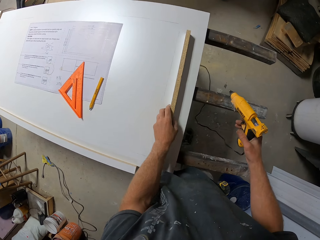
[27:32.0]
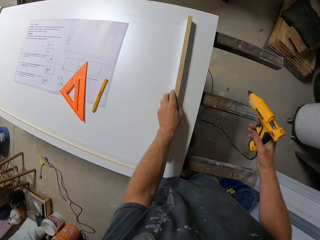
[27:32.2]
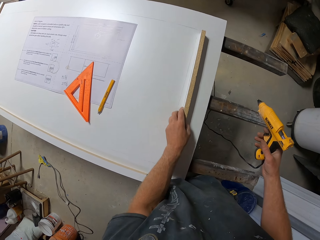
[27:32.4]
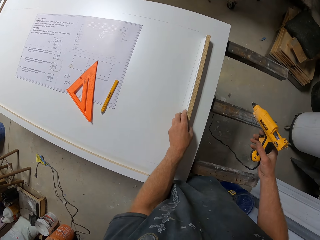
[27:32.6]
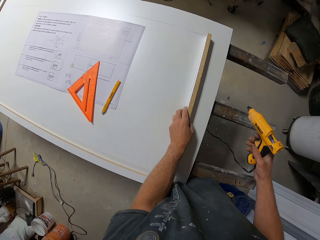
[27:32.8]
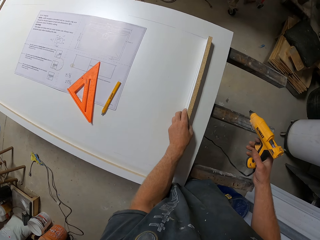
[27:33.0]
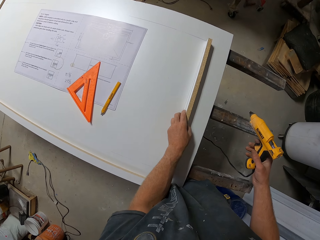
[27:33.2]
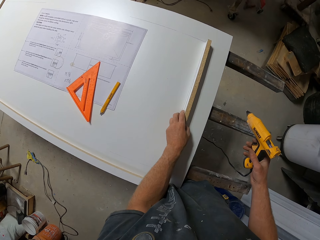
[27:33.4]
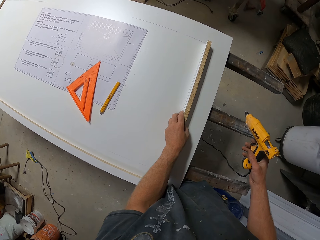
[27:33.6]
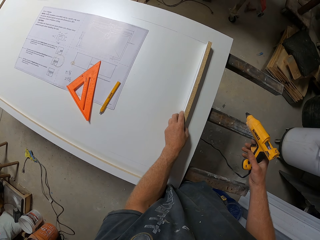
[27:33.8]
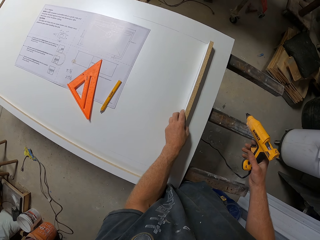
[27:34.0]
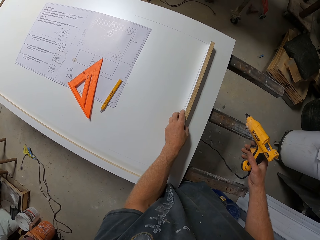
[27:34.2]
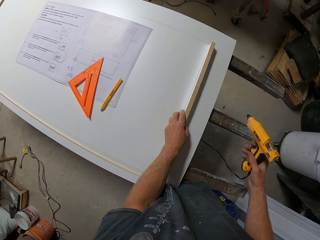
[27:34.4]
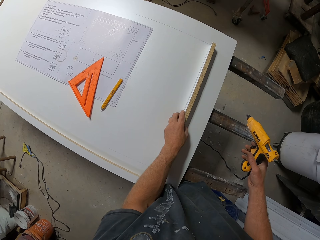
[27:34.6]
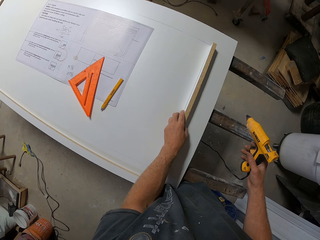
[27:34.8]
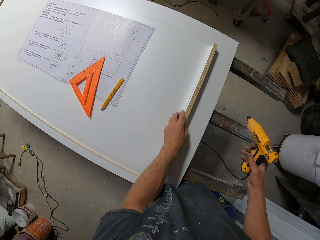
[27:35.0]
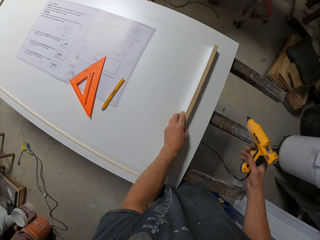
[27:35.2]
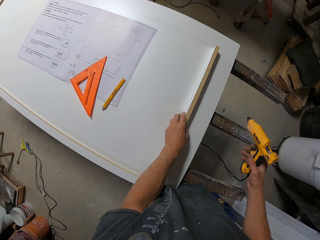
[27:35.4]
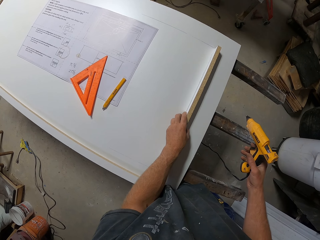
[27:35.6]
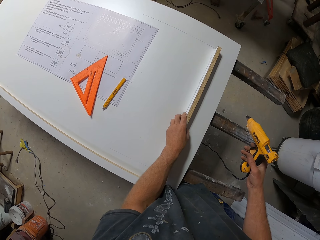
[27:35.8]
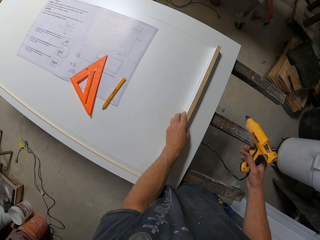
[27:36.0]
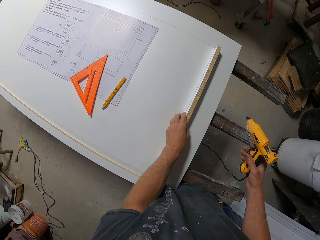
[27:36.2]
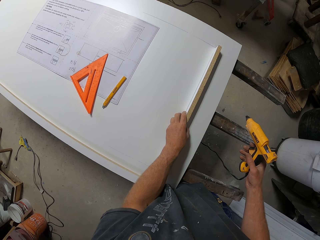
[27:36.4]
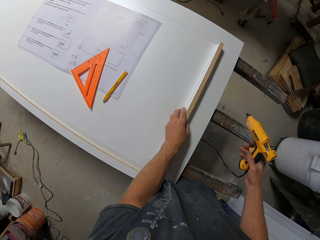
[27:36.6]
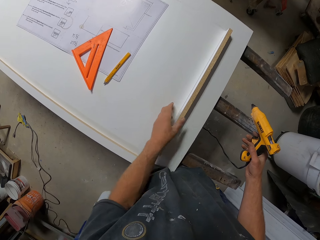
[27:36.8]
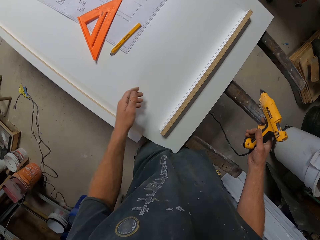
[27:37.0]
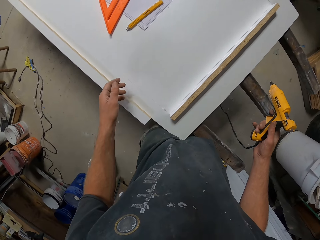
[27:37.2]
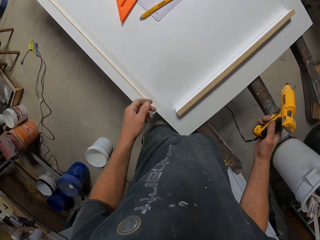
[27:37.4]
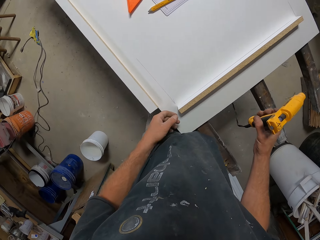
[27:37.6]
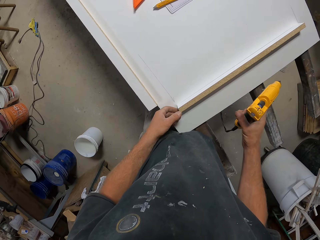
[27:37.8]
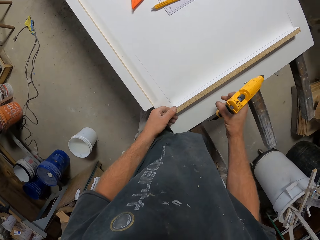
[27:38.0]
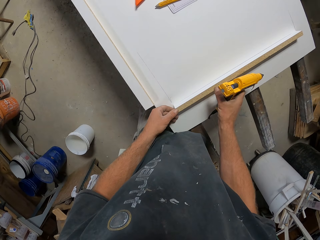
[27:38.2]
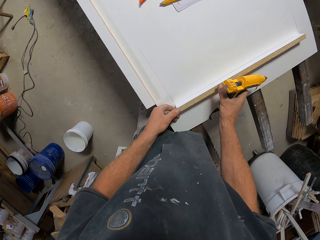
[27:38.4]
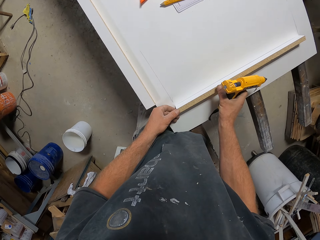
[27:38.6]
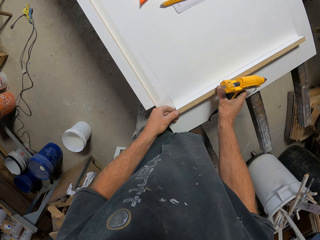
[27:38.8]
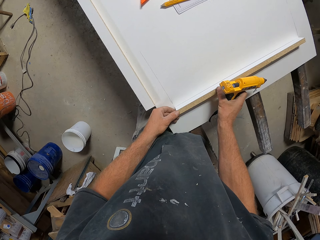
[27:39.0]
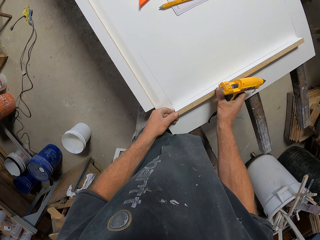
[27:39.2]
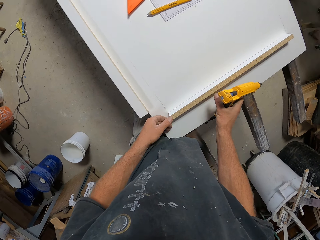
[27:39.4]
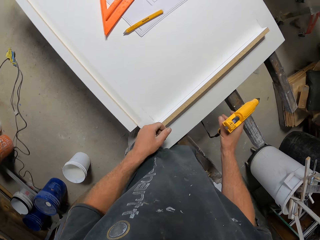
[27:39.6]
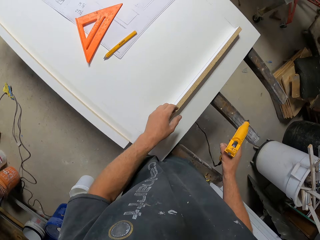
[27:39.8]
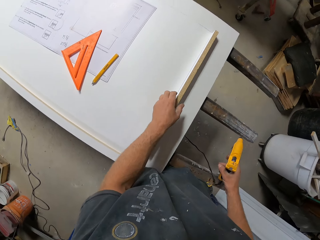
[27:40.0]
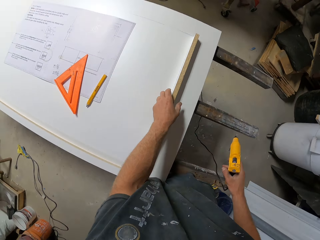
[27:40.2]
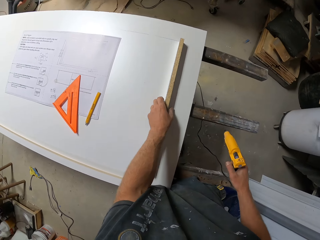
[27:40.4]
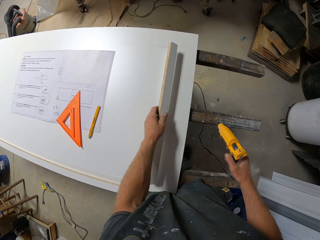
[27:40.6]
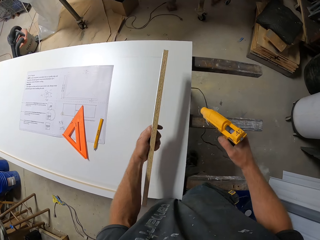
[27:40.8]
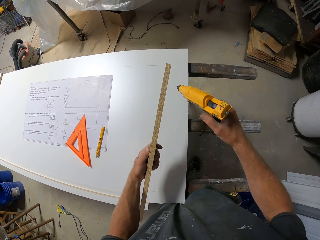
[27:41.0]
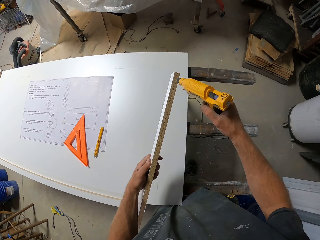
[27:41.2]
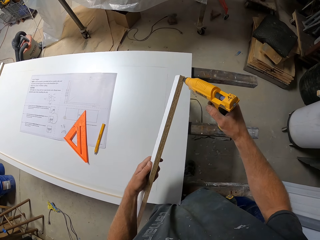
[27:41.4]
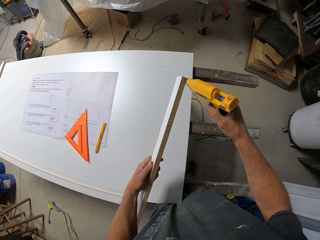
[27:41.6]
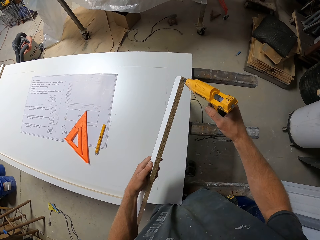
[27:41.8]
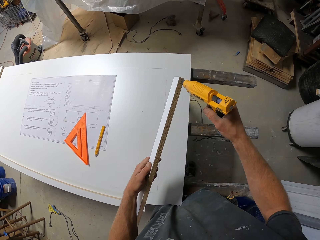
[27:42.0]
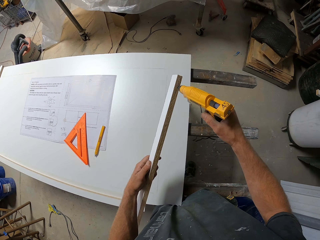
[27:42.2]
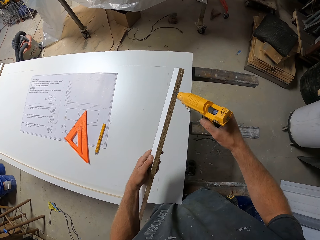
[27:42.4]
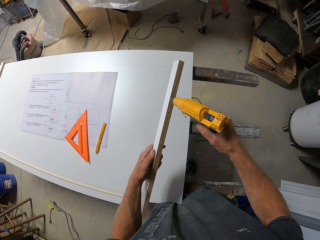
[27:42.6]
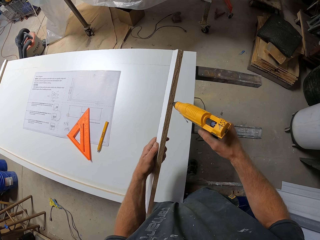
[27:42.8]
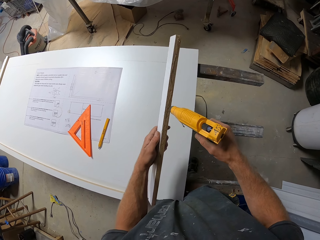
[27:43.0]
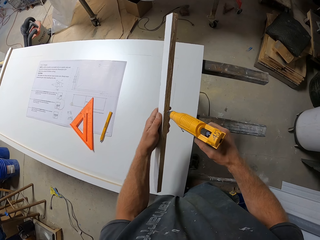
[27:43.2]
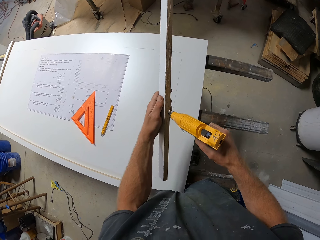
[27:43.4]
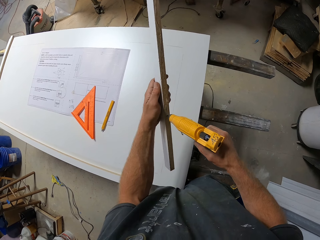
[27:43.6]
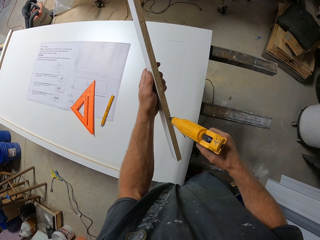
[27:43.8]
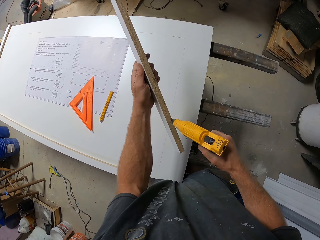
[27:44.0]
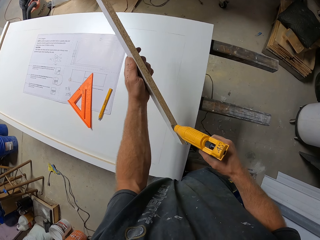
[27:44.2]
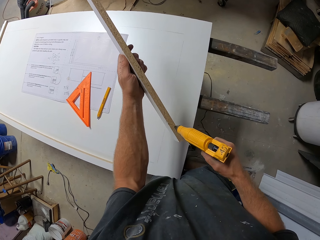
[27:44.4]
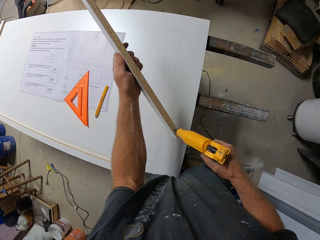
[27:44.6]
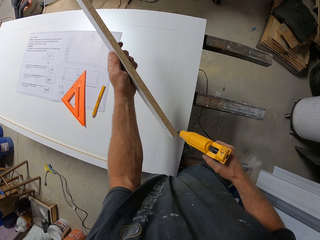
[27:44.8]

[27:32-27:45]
The camera wearer moves the piece of wood. They pull the piece of wood. They pick up the piece of wood. They apply glue on the piece of wood. They draw a line with something.

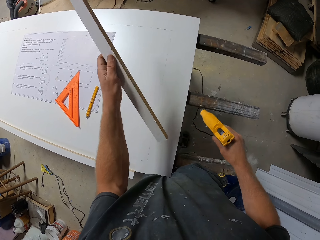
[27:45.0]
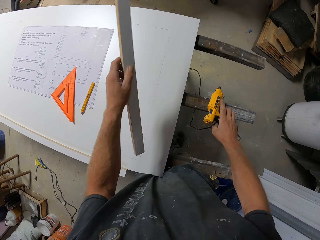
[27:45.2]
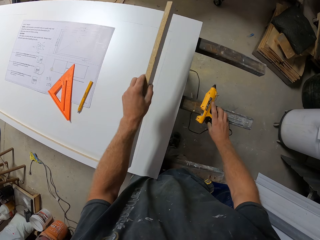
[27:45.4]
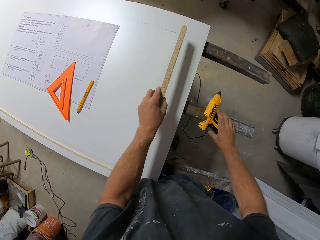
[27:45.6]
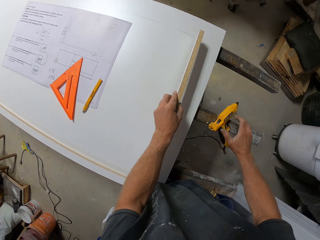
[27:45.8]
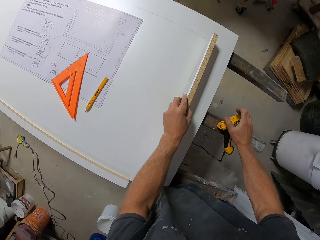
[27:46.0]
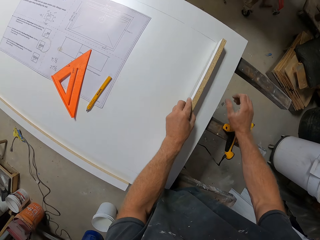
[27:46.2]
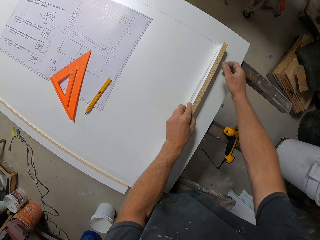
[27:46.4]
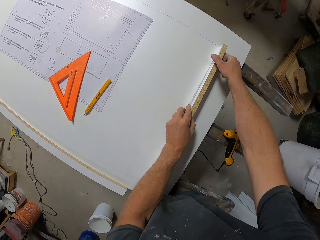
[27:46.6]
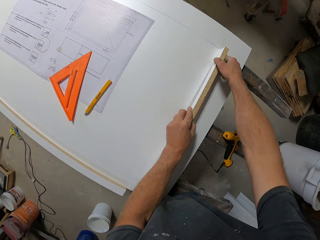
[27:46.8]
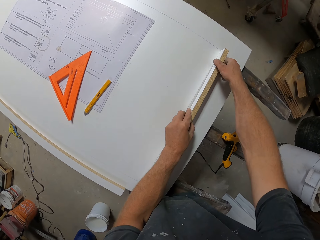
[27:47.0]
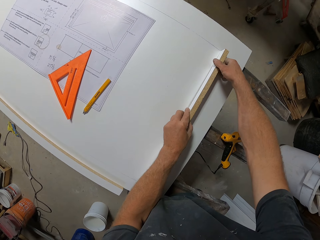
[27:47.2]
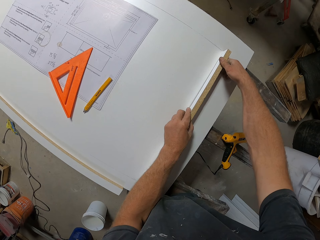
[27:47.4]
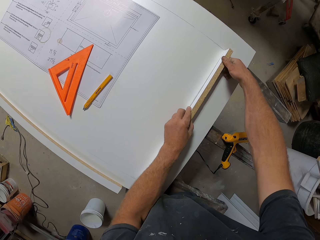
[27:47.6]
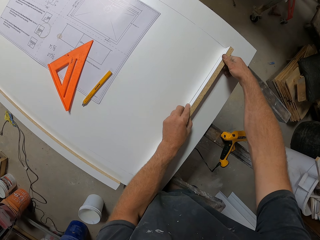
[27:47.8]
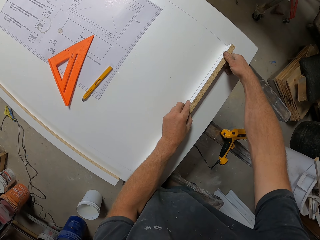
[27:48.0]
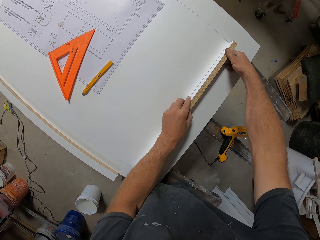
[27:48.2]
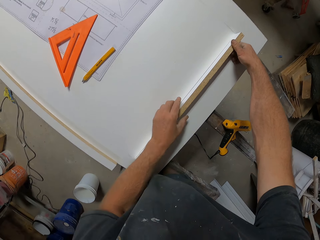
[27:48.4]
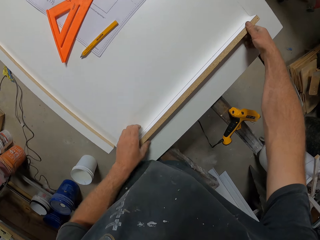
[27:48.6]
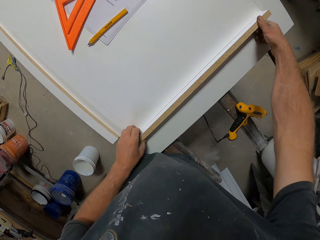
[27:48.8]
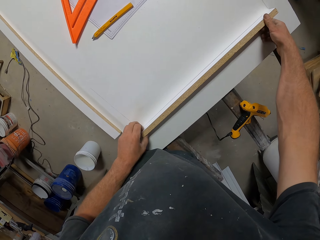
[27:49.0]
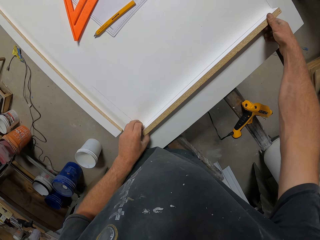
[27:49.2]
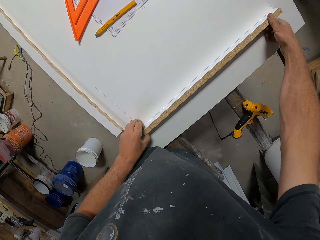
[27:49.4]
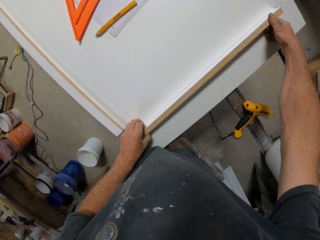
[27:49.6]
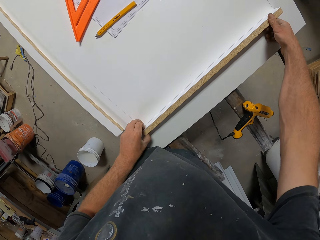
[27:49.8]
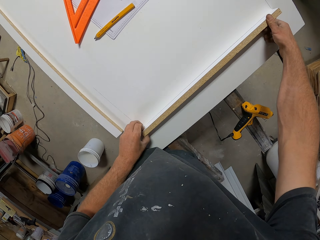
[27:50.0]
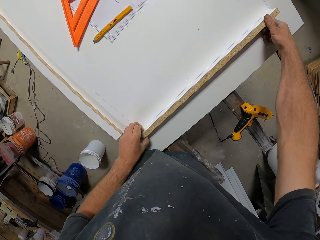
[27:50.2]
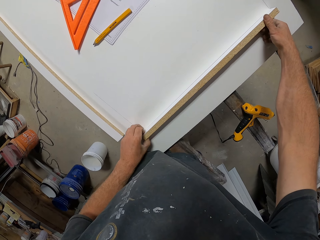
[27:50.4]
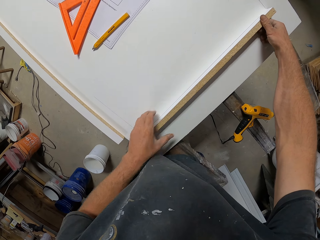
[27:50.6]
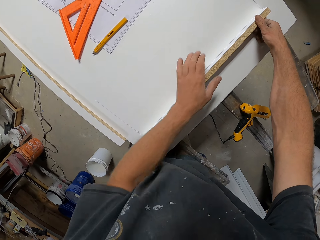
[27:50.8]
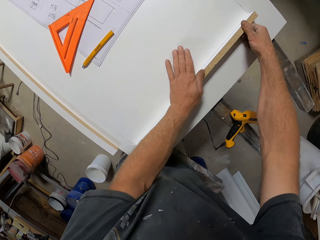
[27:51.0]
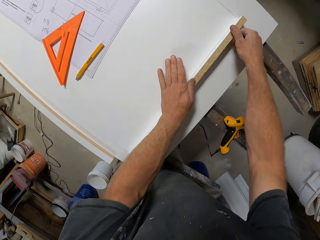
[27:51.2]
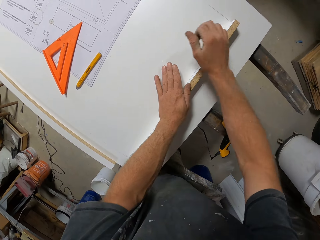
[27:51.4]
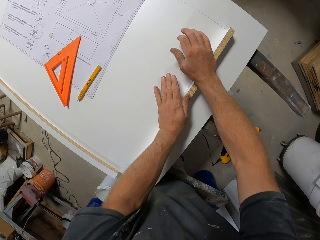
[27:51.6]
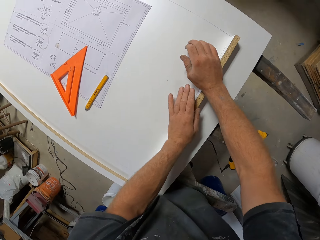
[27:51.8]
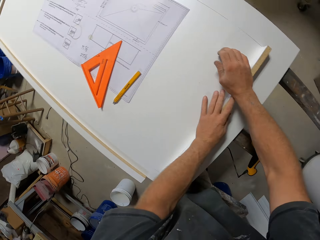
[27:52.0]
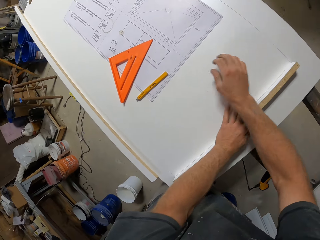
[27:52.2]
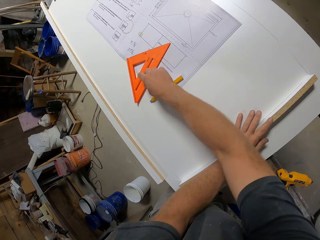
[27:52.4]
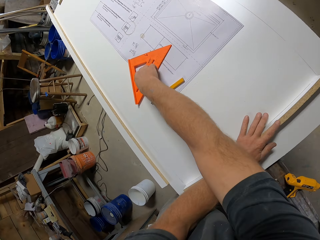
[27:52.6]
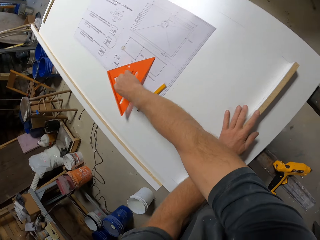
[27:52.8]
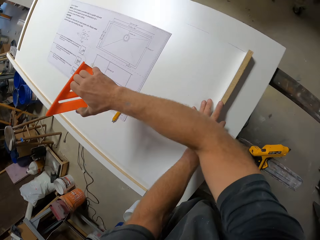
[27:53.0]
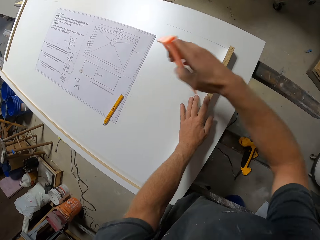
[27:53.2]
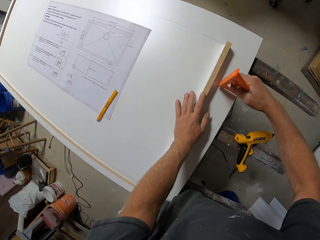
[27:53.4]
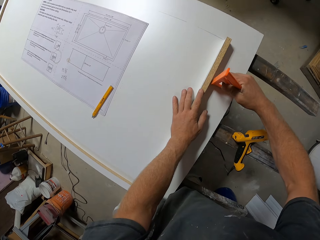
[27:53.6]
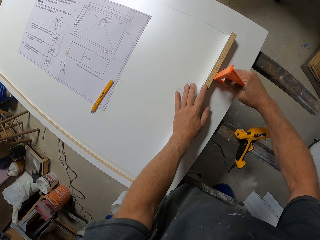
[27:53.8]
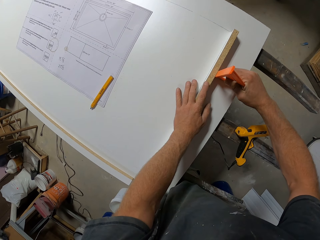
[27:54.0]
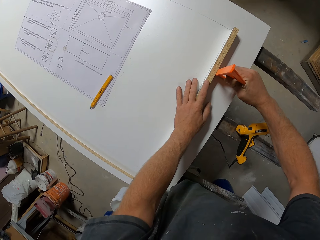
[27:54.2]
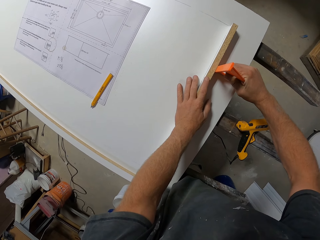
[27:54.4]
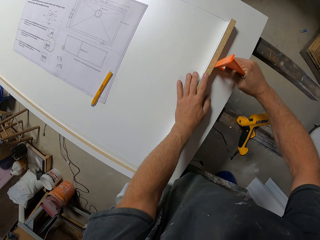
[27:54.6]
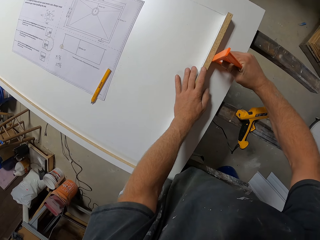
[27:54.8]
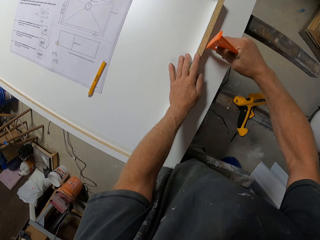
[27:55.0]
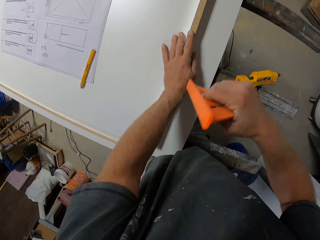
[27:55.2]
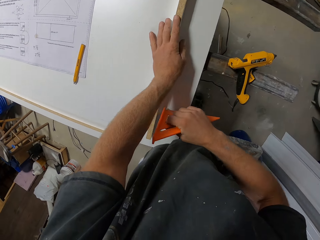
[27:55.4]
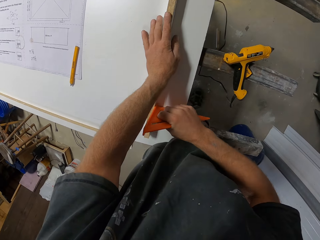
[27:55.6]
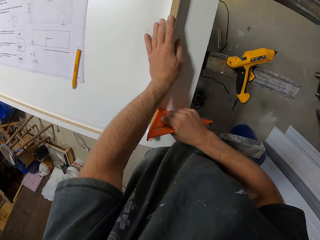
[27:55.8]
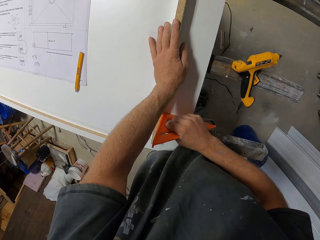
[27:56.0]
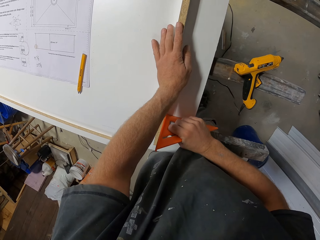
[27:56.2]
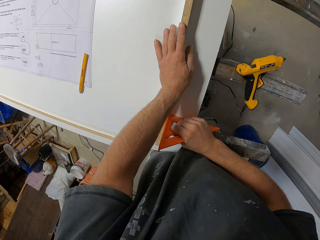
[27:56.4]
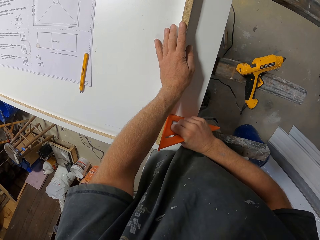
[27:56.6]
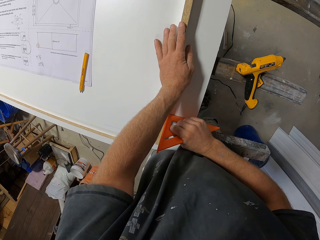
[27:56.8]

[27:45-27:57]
The camera wearer puts the glue gun on the metal bar. They put the piece of wood on the work bench, hold the piece of wood, and press the piece of wood on a board. They pick up the triangle ruler. They put the triangle ruler against the piece of wood. They measure the wood.
